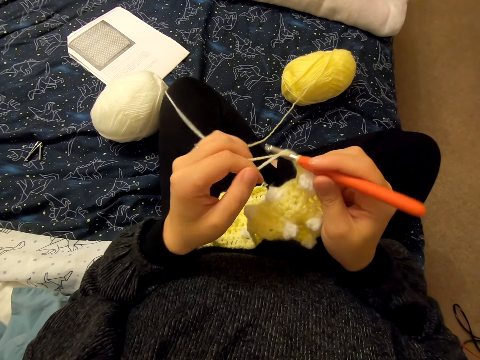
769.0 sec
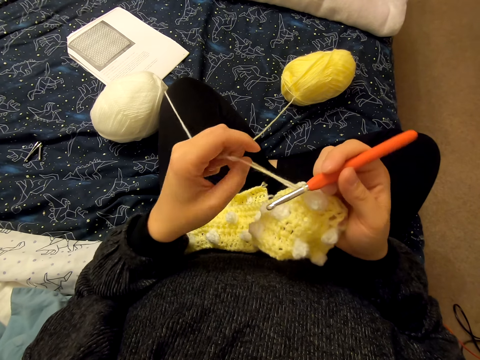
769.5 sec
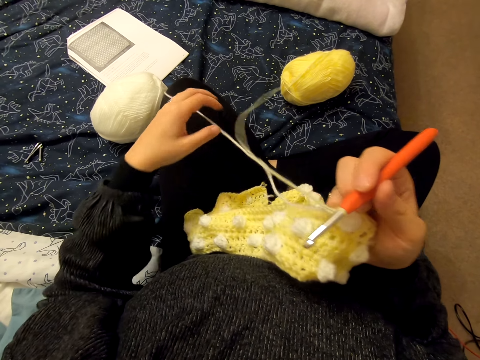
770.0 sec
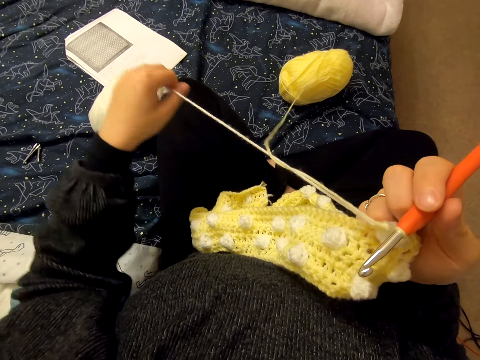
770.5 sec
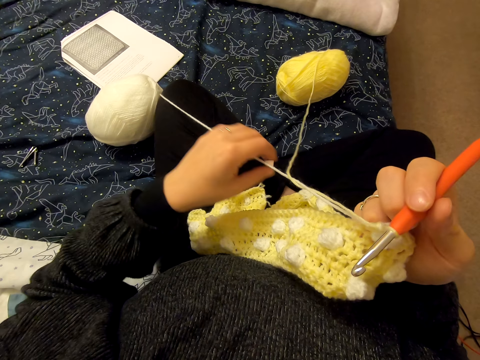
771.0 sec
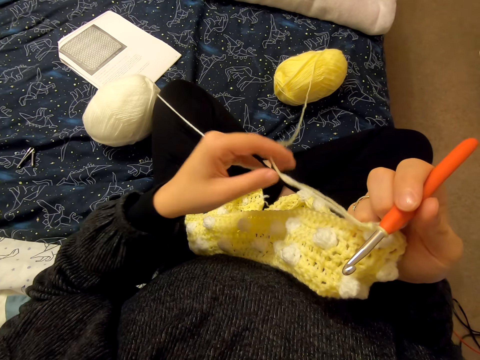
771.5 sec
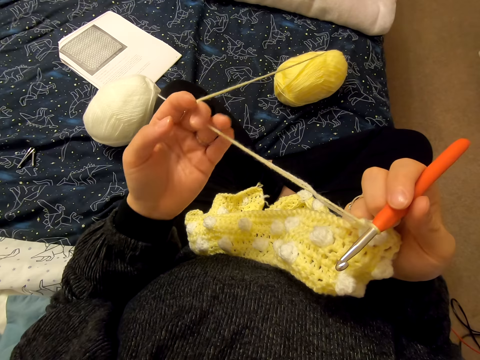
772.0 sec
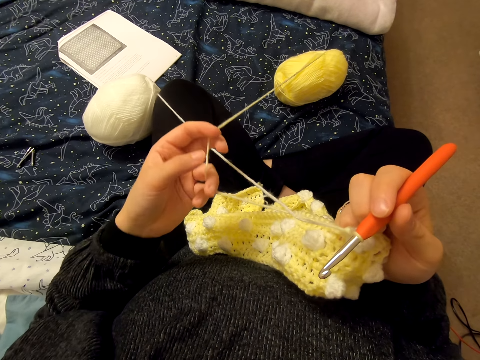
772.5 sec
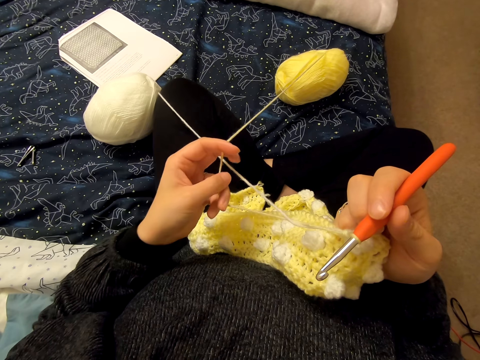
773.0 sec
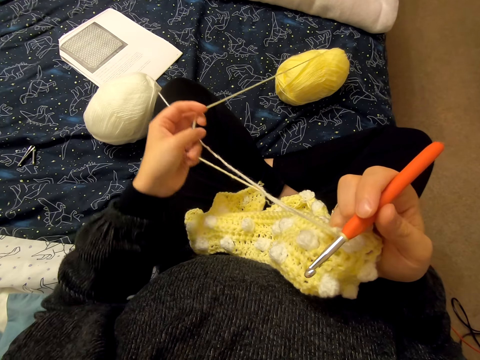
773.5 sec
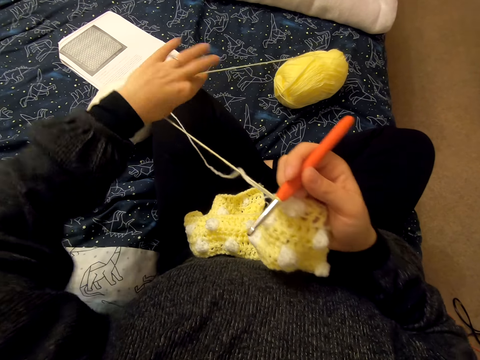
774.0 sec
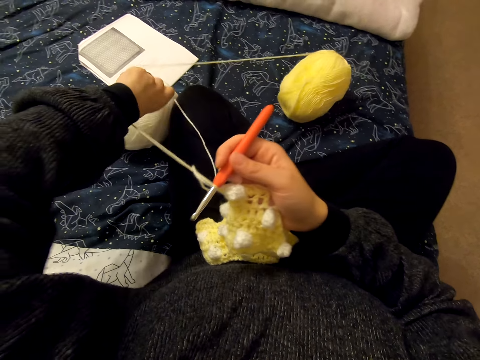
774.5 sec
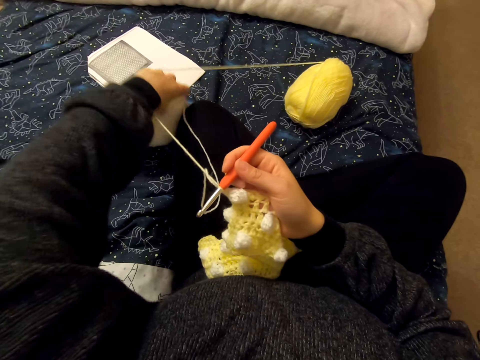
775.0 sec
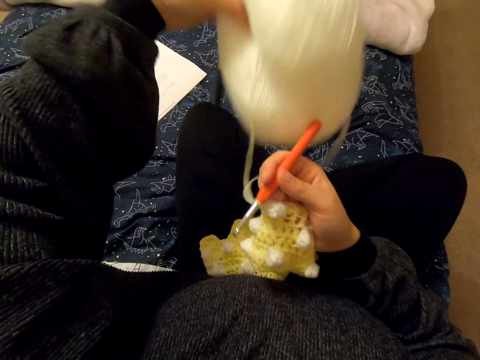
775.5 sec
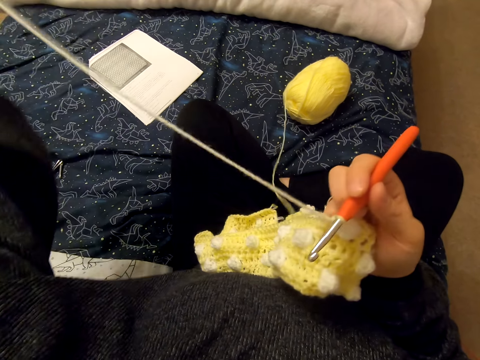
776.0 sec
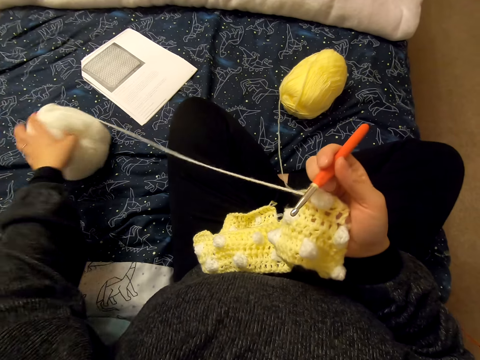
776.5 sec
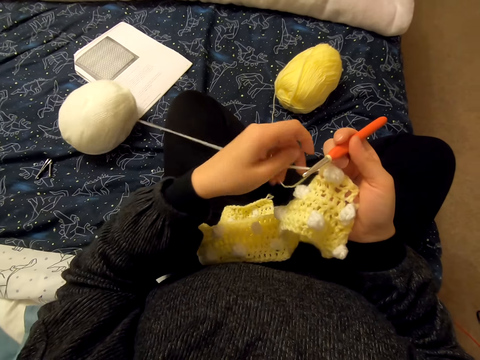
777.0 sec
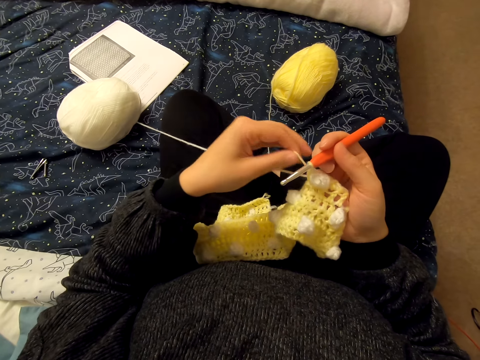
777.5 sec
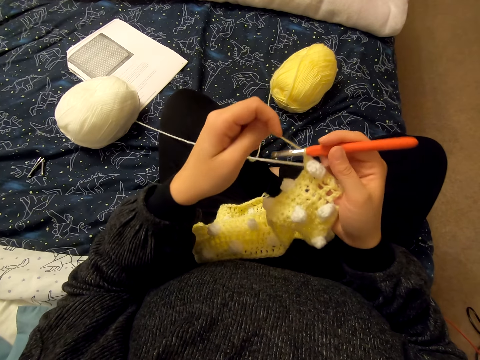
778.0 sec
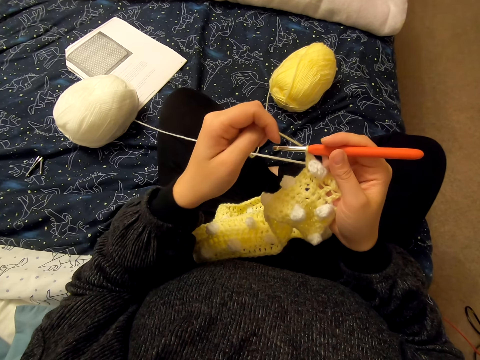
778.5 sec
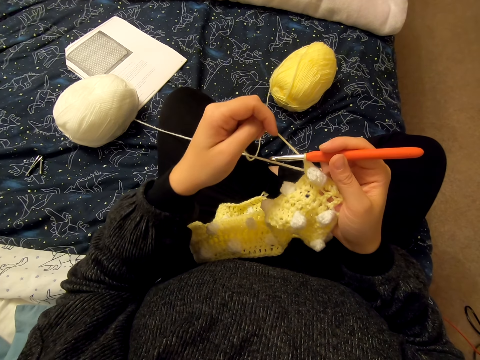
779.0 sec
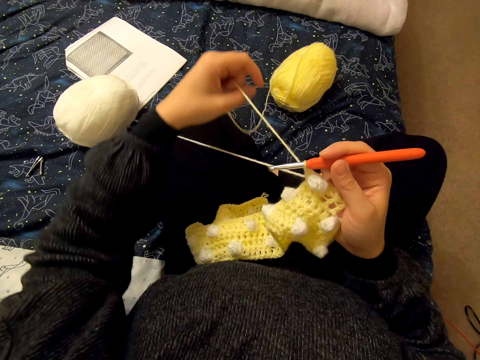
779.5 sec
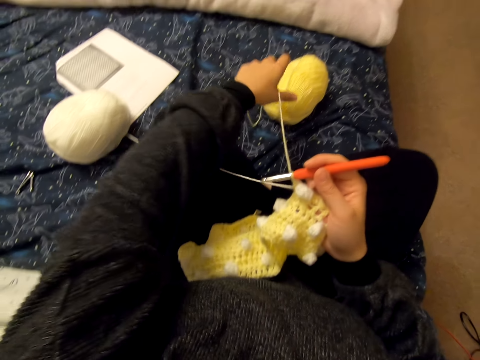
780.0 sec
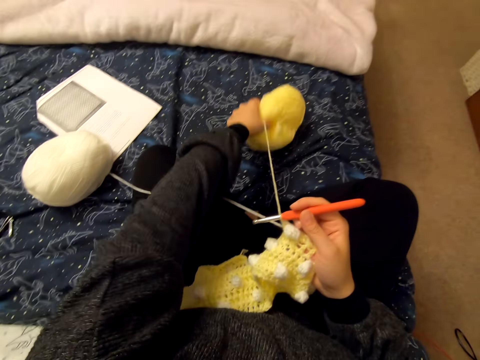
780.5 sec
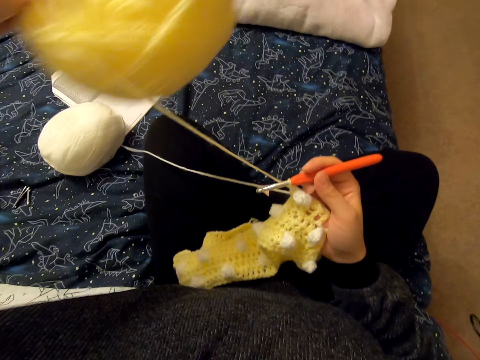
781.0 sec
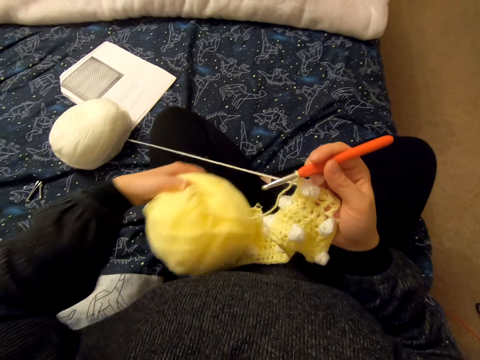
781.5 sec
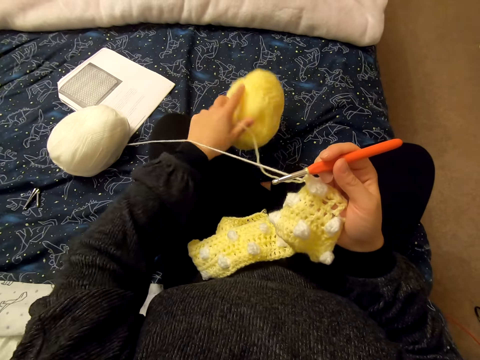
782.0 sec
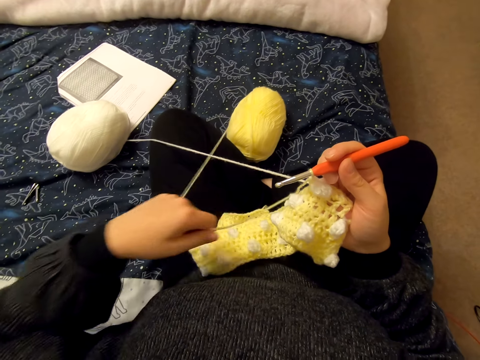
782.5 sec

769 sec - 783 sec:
The camera wearer aligns a string with his hand. He moves a thread.

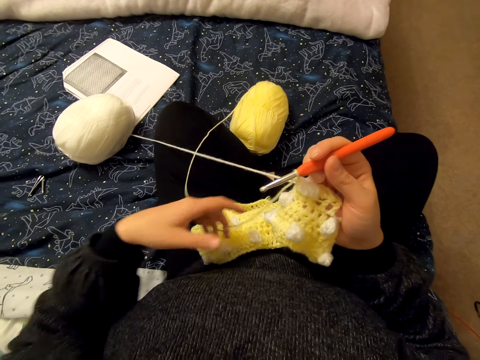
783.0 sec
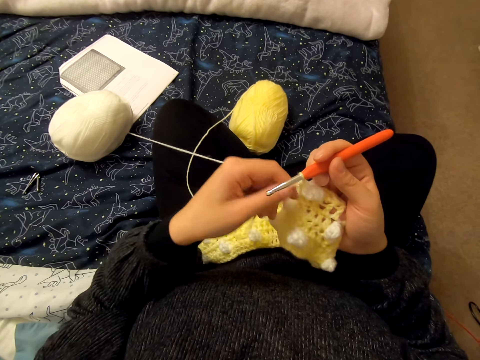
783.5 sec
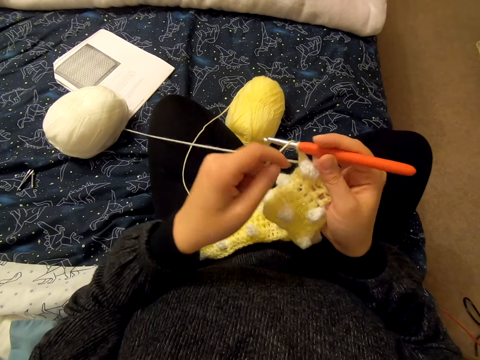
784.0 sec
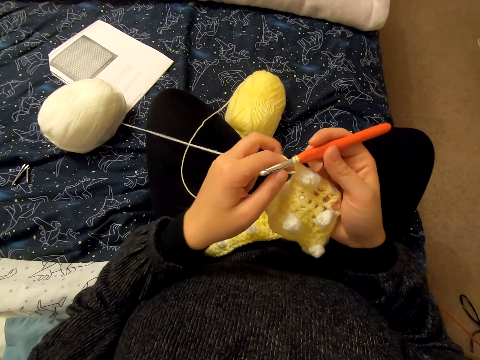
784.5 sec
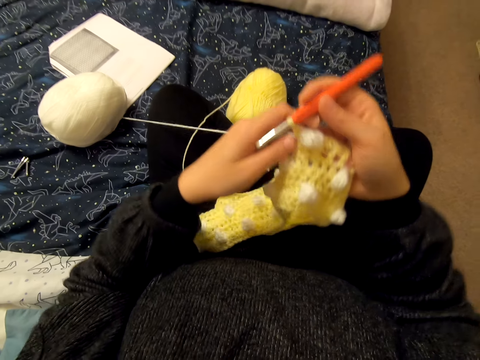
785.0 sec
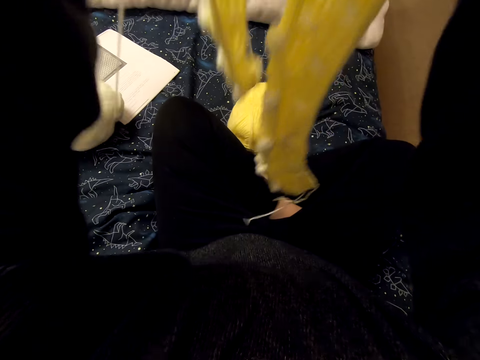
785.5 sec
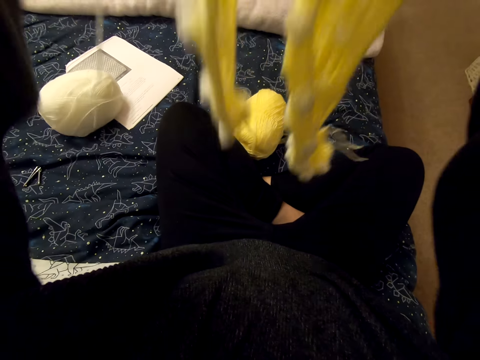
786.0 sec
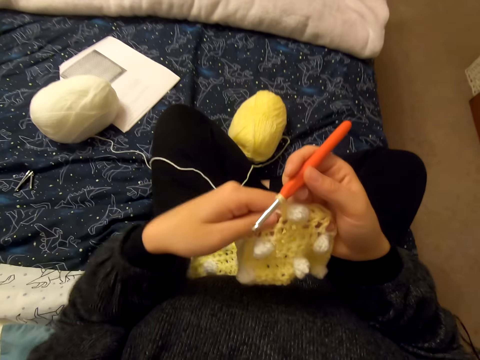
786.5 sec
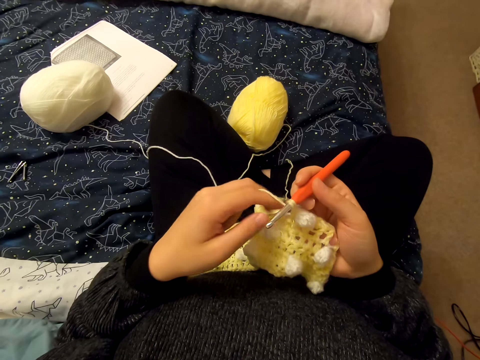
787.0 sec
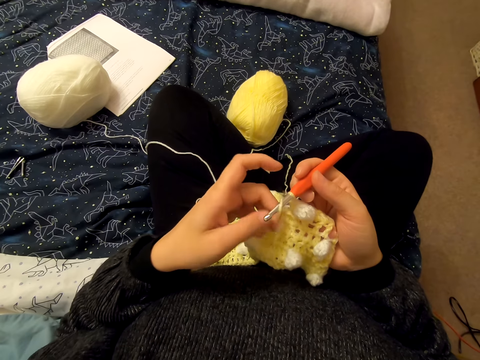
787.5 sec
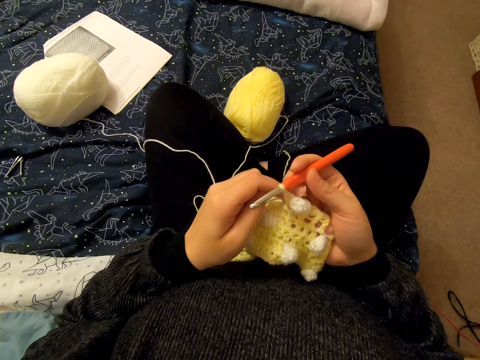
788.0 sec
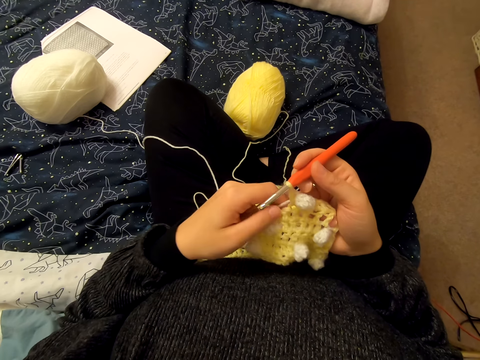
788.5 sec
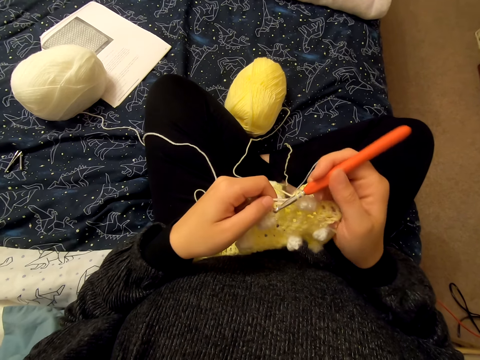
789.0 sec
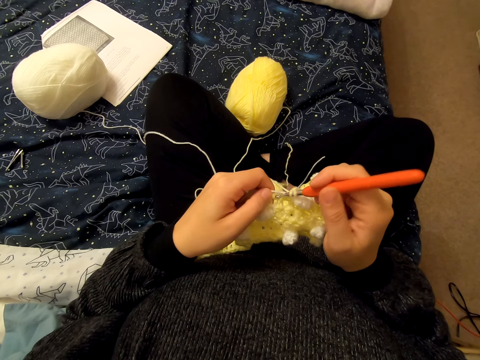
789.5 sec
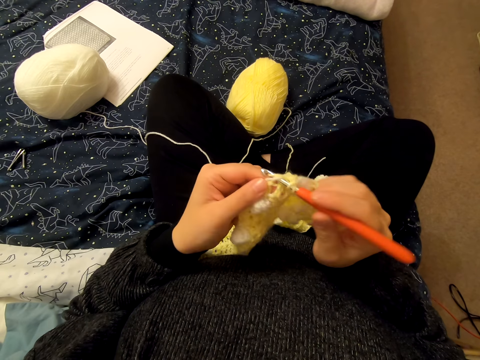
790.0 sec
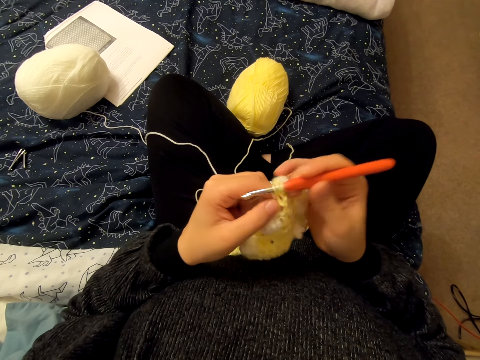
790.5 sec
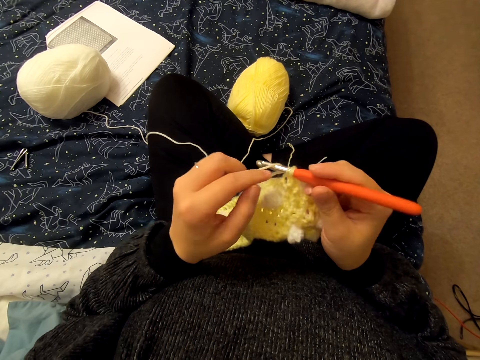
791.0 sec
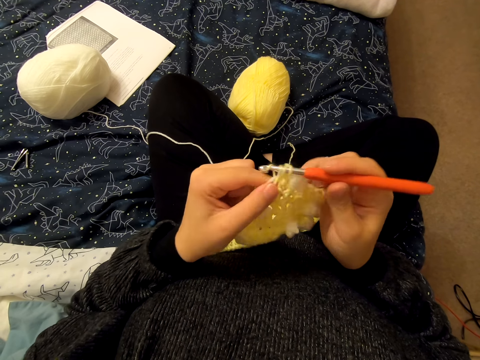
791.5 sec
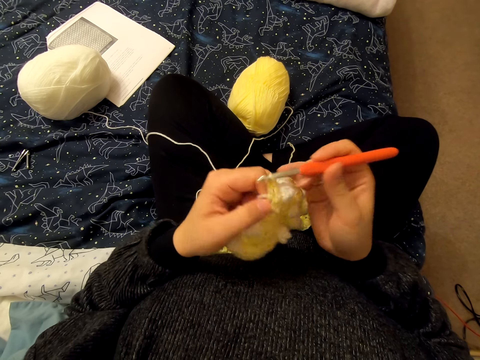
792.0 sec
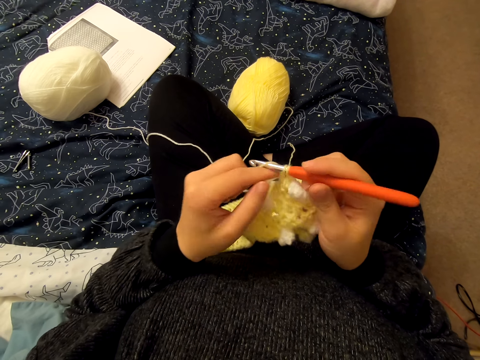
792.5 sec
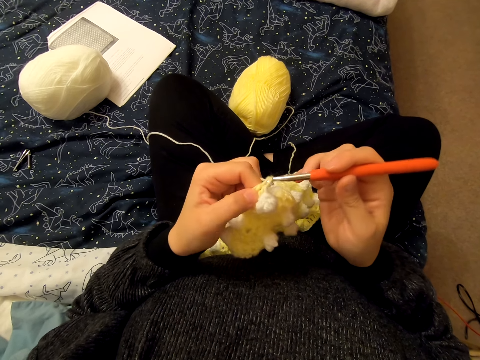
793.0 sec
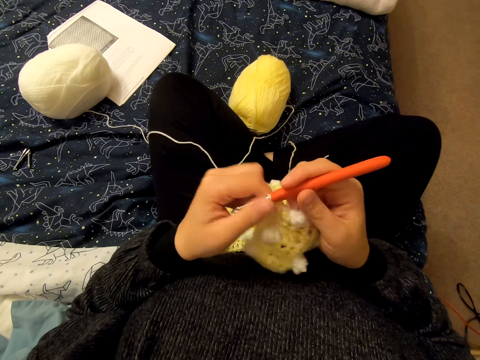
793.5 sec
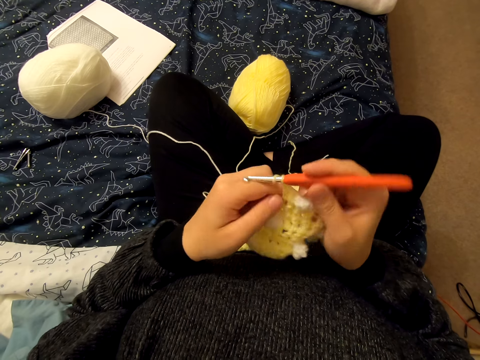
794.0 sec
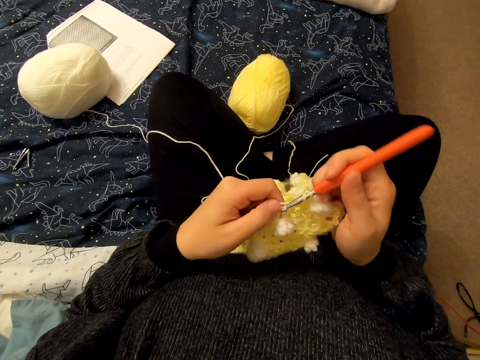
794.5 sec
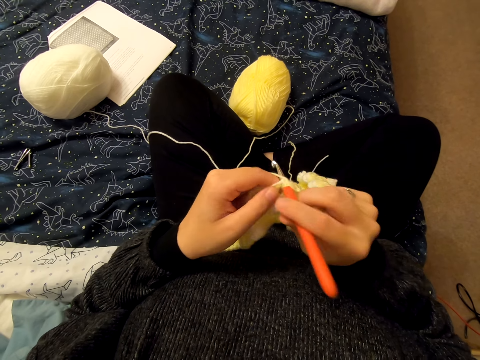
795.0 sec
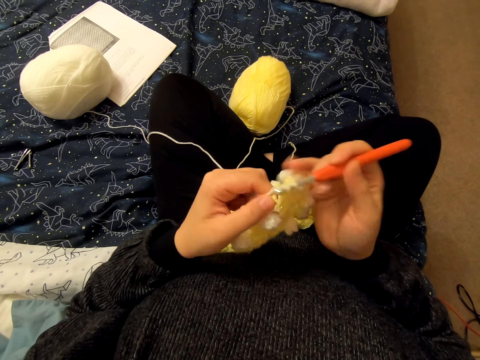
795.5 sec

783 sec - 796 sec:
The camera wearer knits a cloth. They raise the cloth. They adjust the thread. They knit the cloth.
